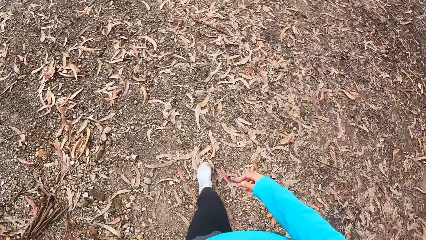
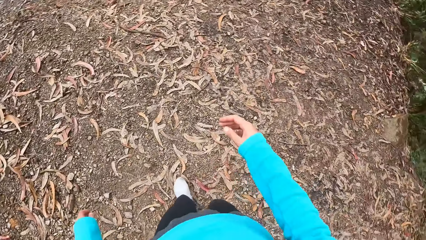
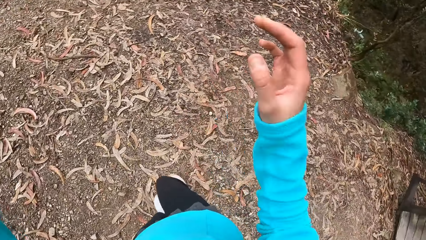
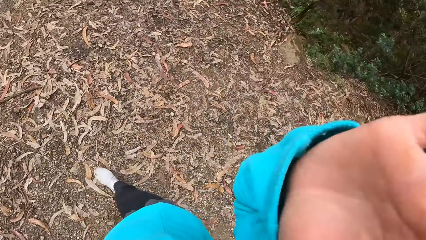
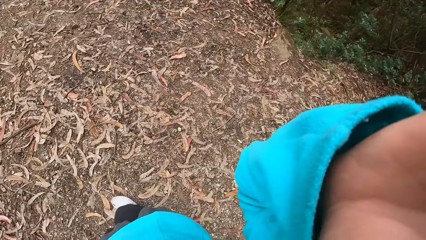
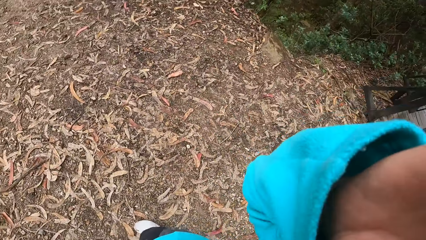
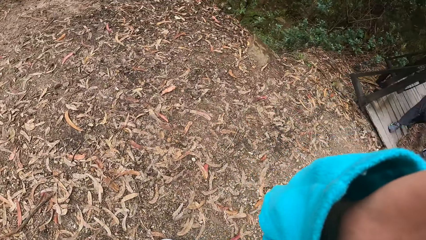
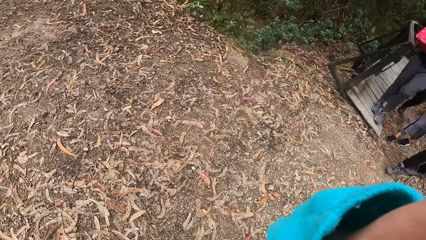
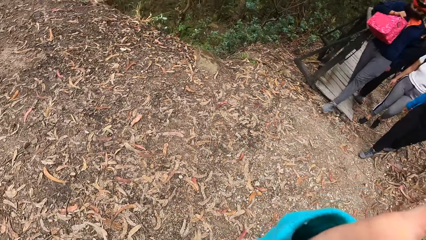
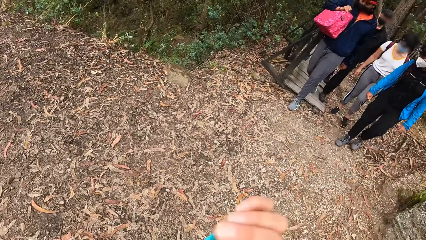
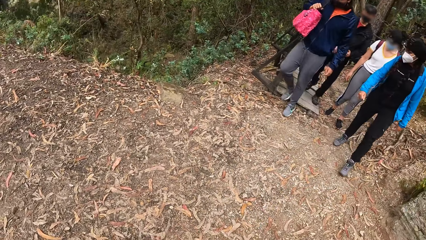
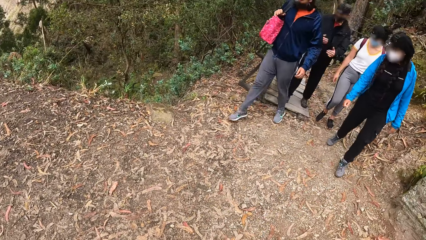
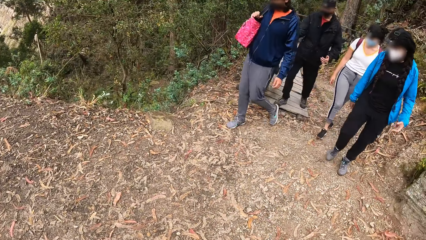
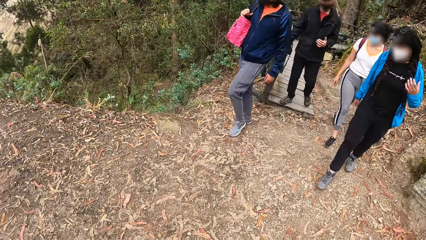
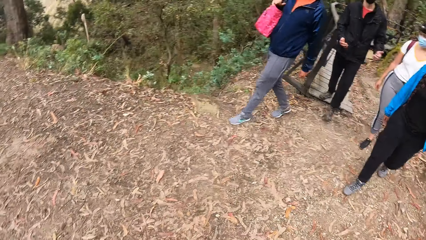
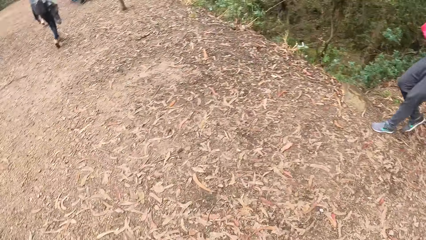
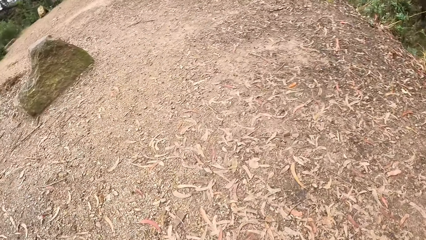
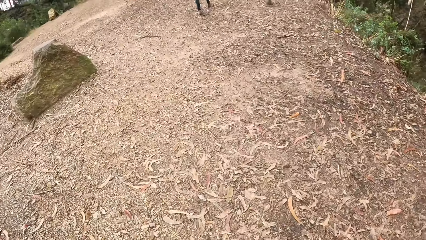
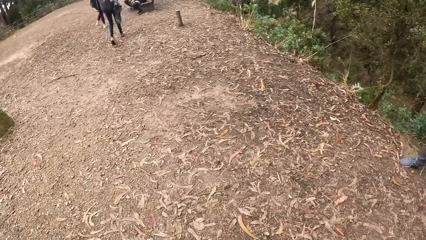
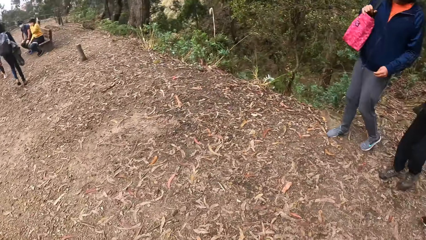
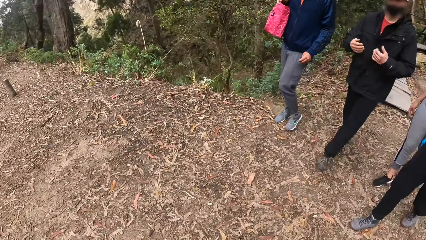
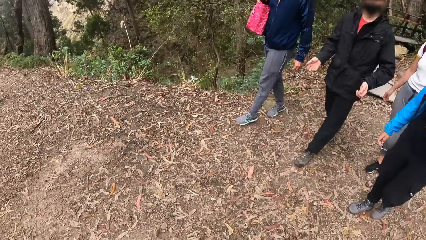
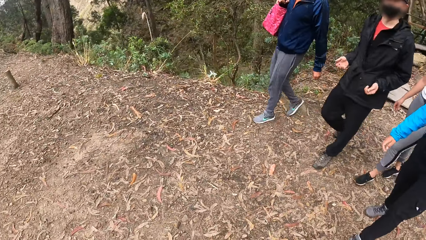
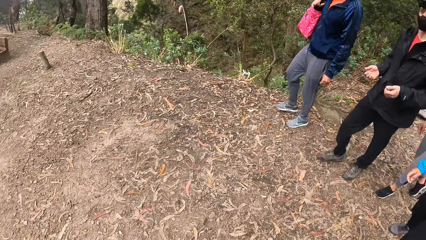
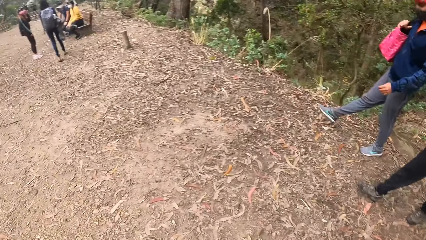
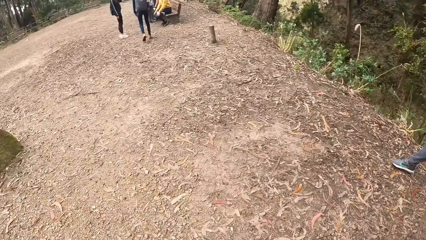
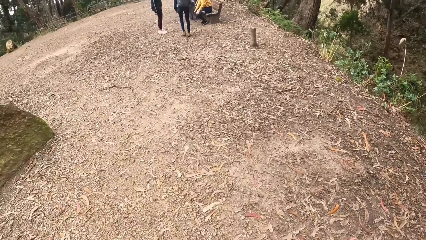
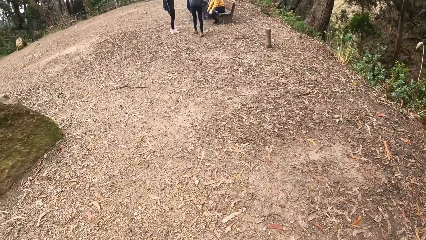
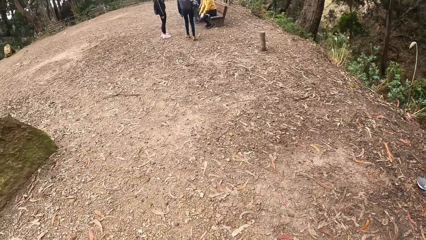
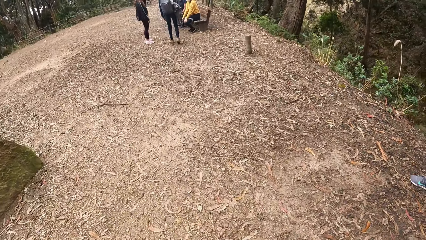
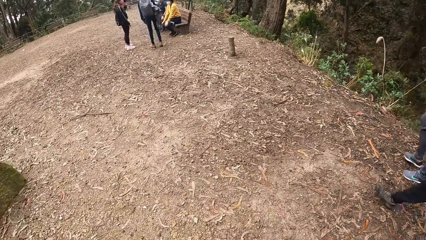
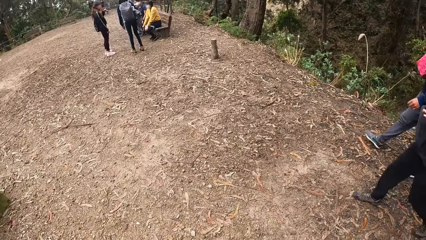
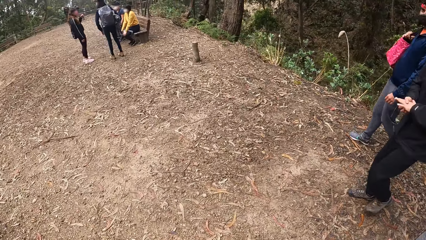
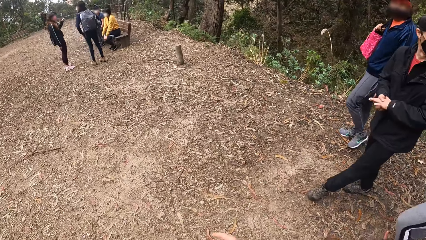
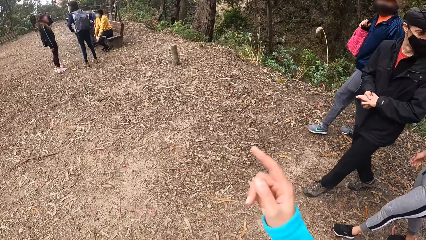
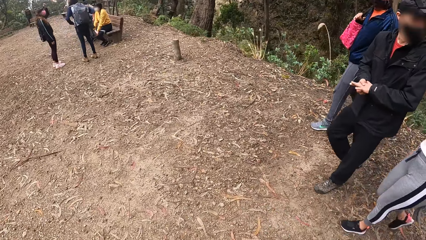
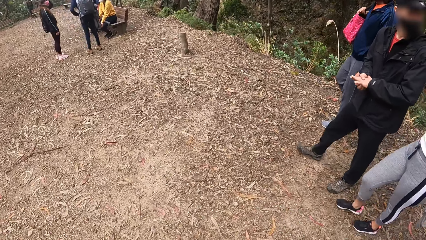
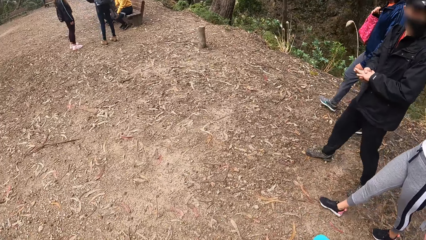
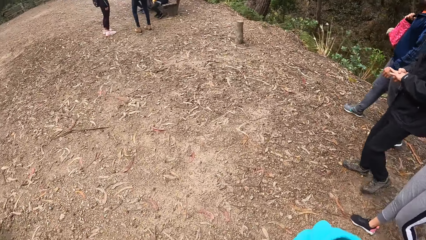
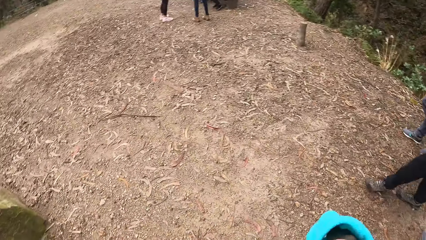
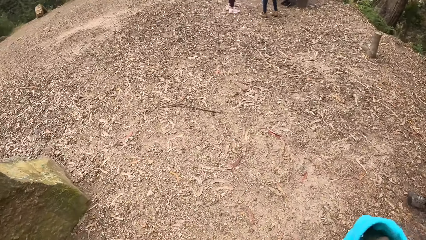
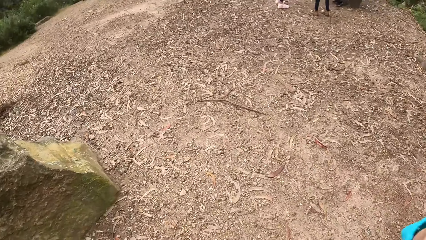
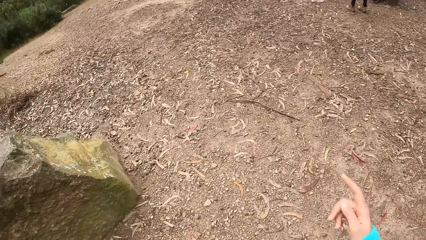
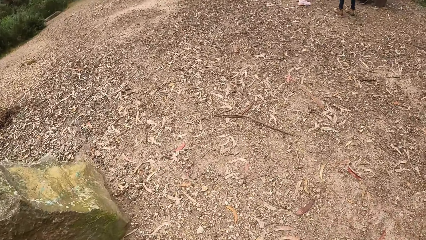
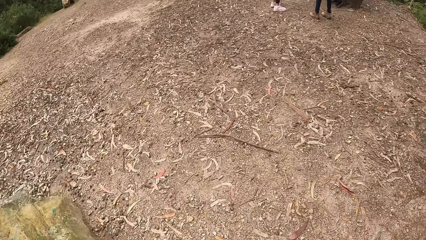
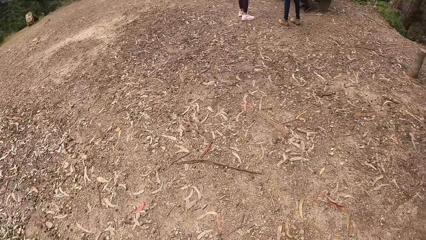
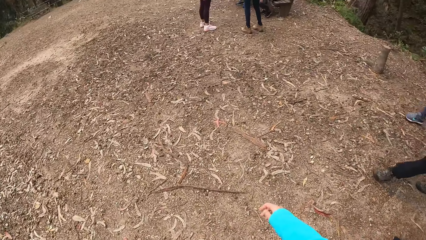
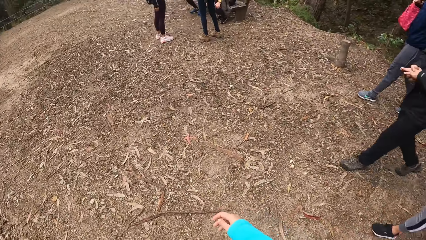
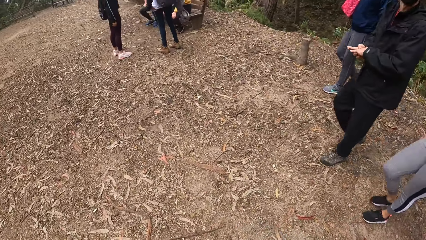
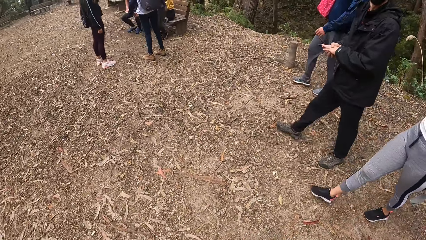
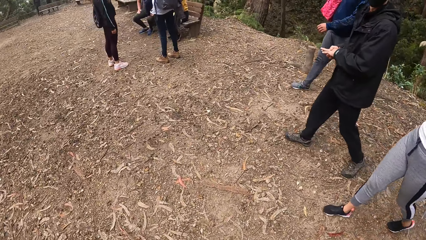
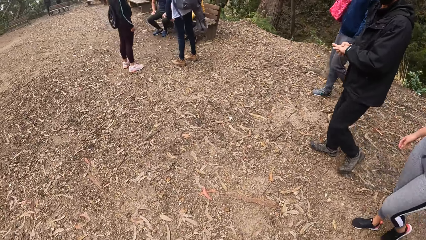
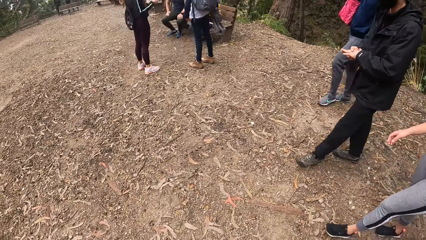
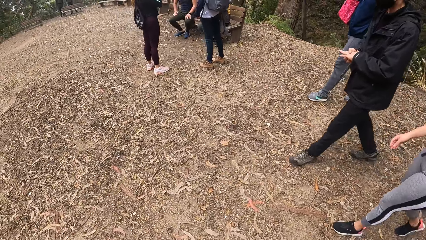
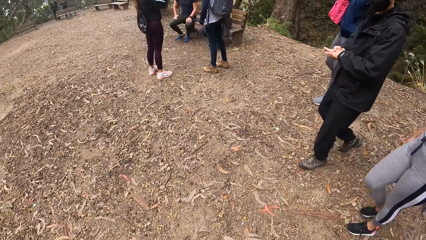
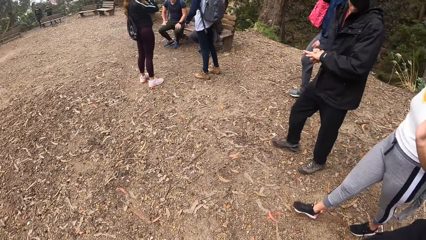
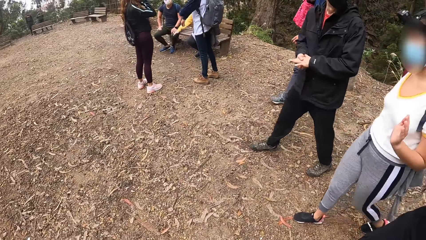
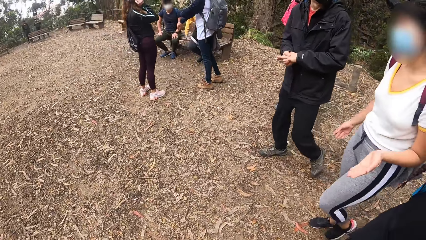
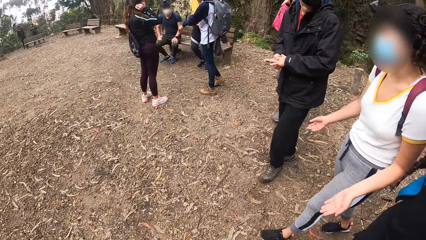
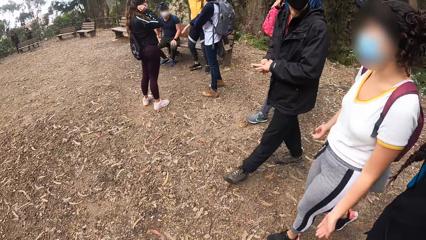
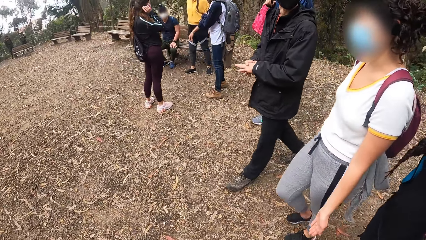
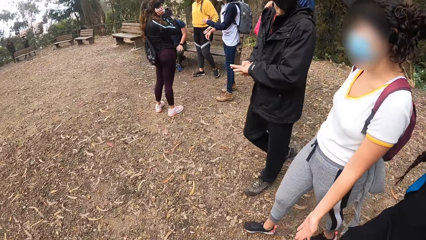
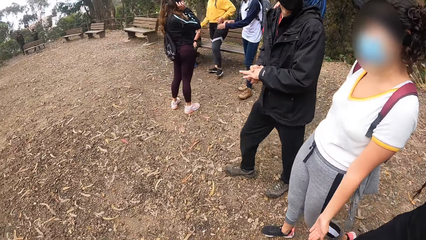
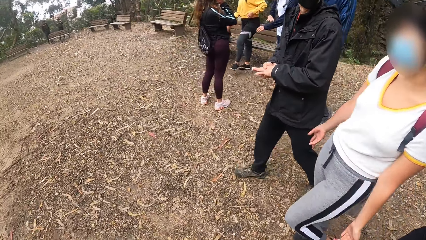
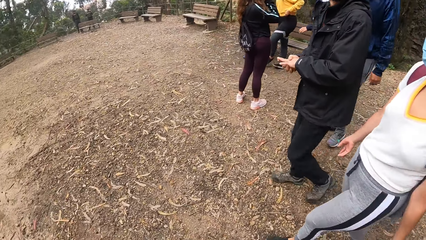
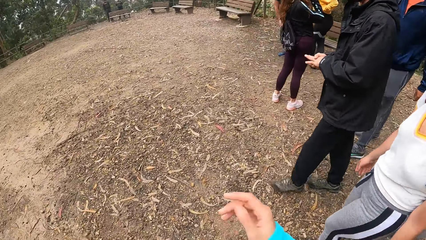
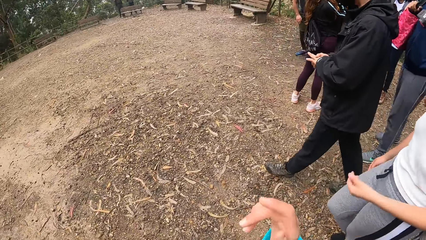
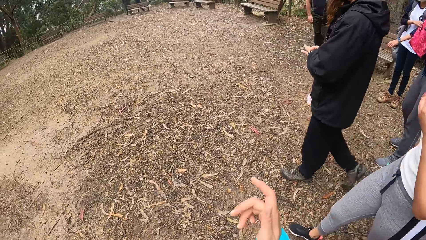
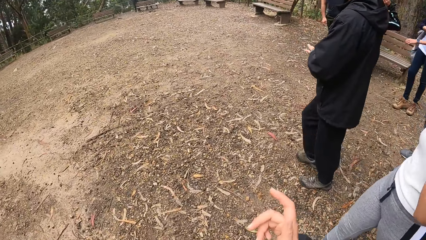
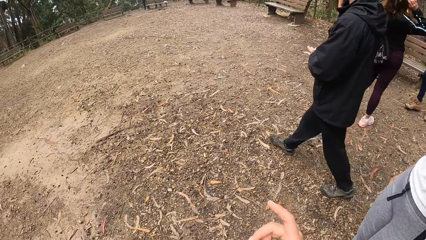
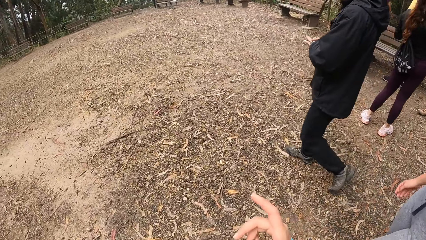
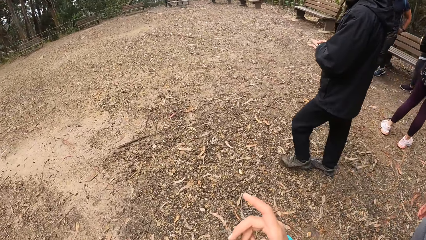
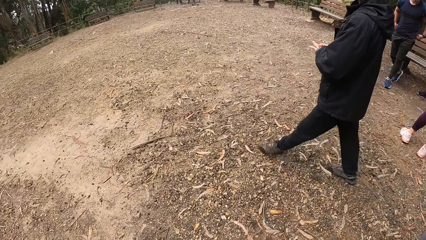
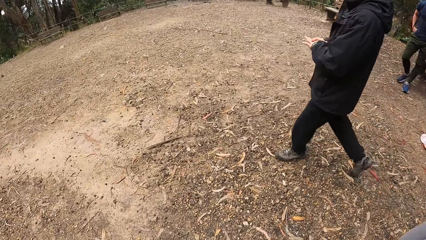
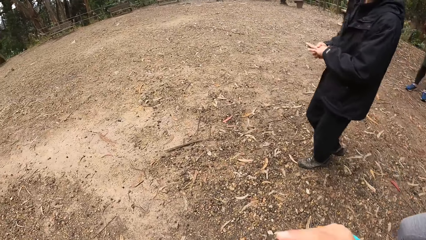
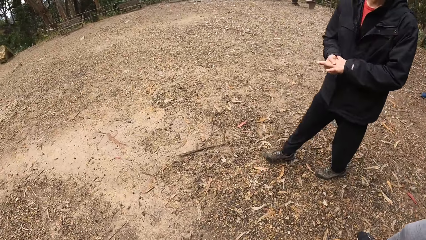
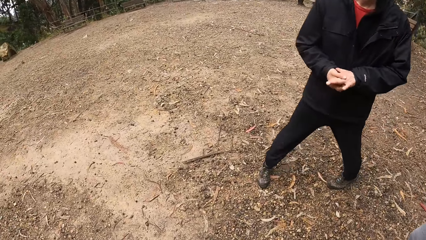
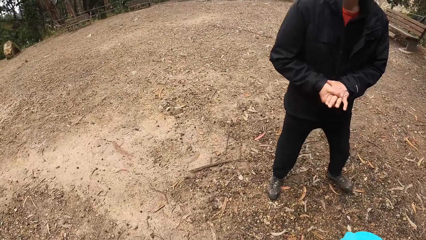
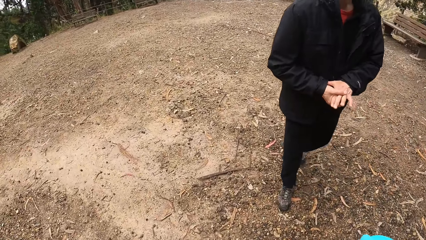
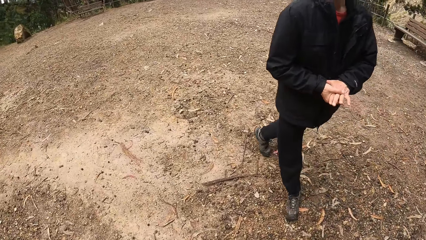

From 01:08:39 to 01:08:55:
The camera wearer raises hands. She touches her face with her right hand. A man, another man, a woman and another woman walk to the park. The camera wearer looks around the compound. She interacts with the men and the women. She walks on the ground. She moves a hand. She walks on the ground. She moves a hand. She moves around the compound.
